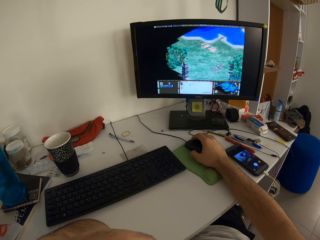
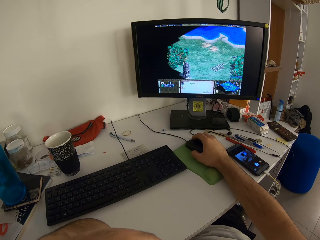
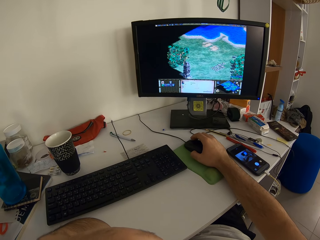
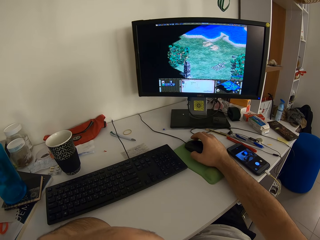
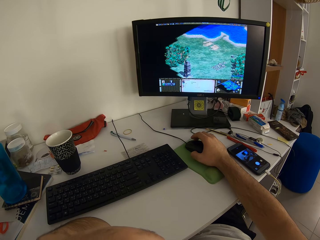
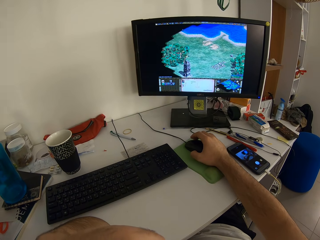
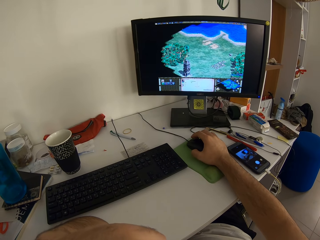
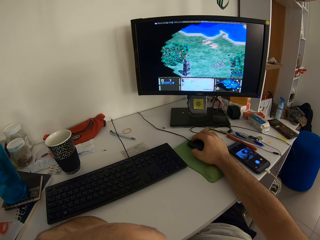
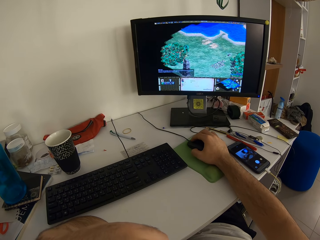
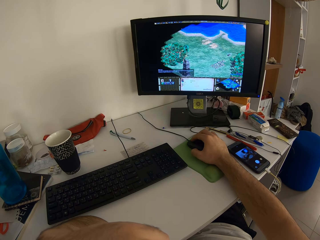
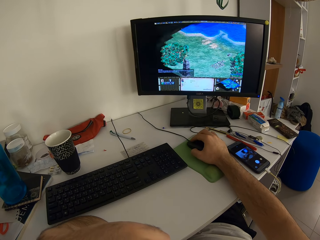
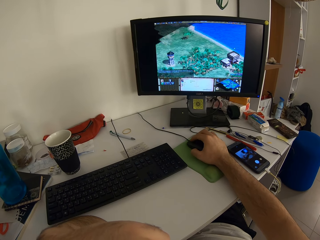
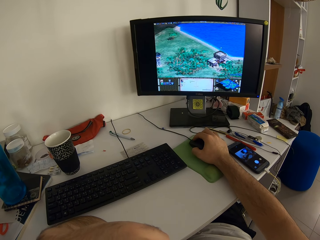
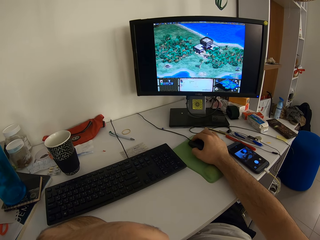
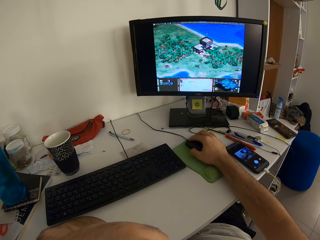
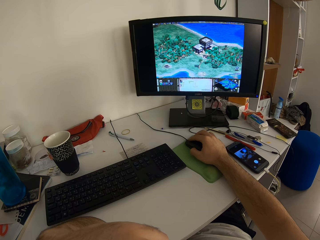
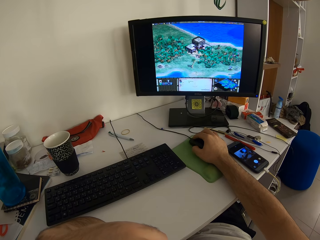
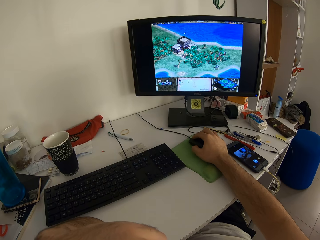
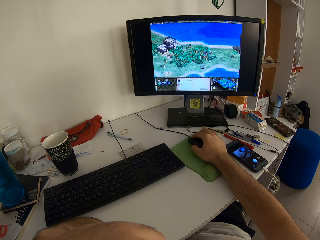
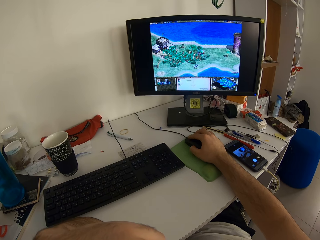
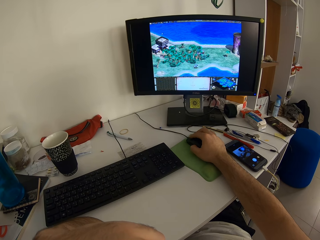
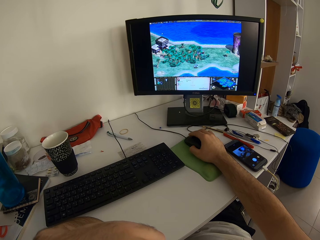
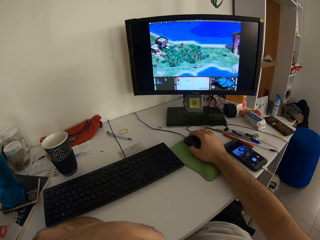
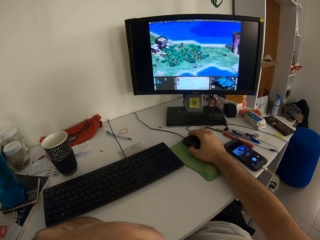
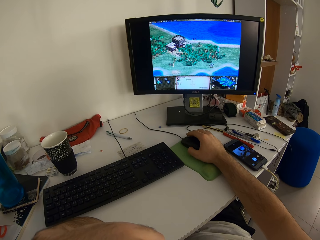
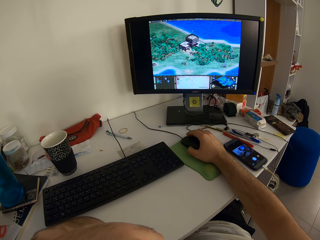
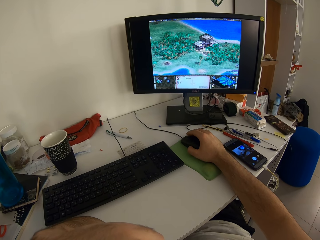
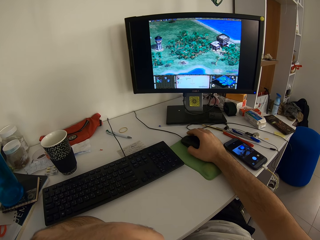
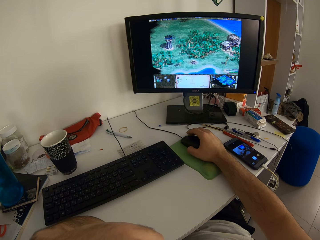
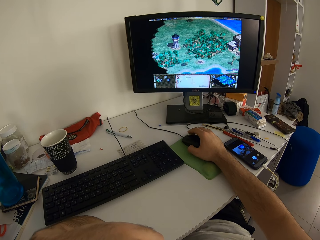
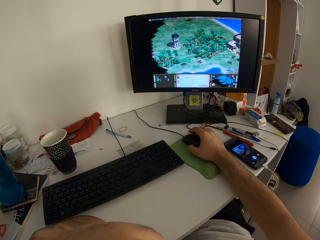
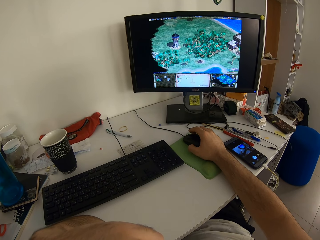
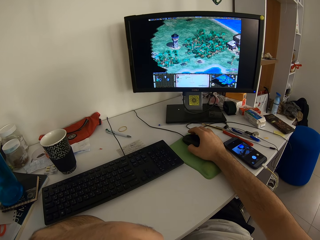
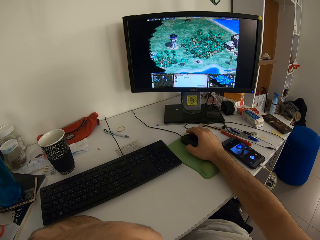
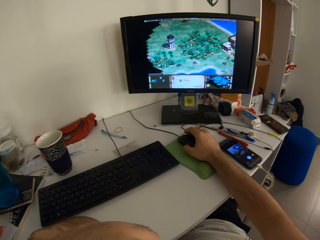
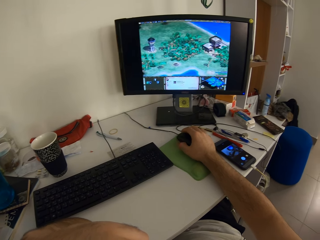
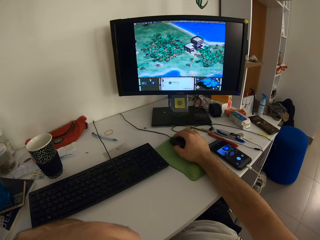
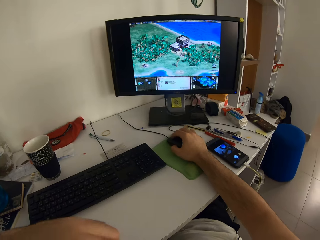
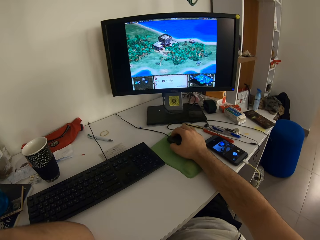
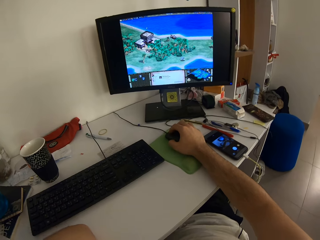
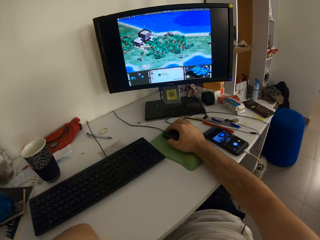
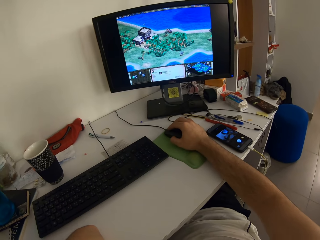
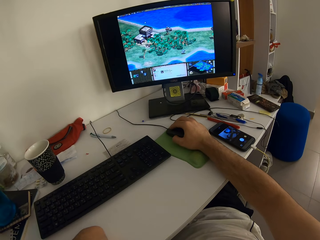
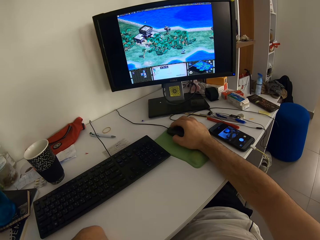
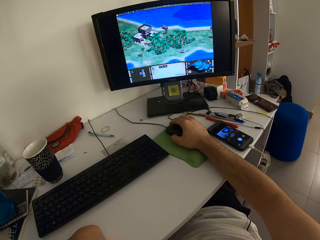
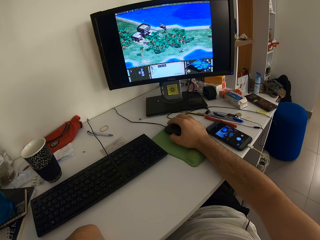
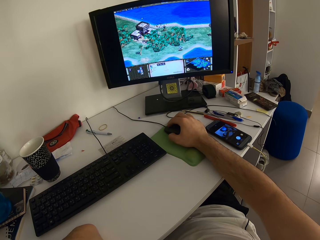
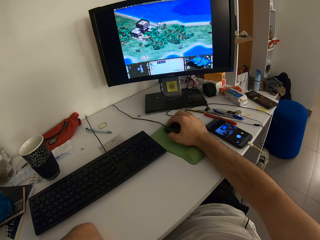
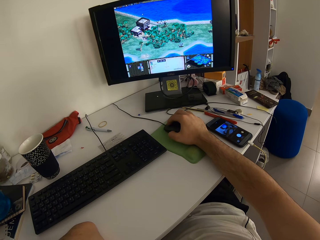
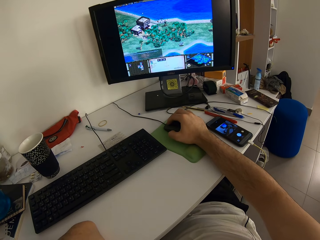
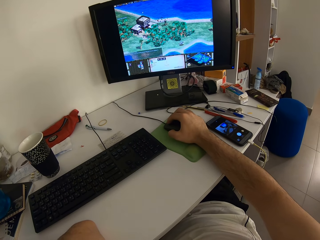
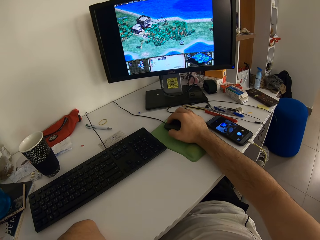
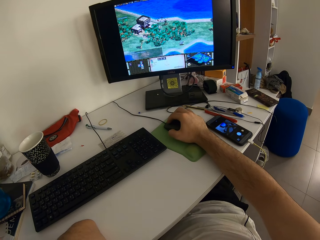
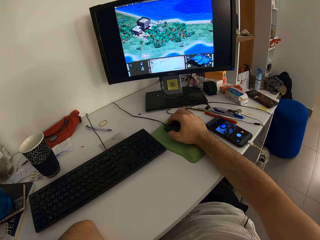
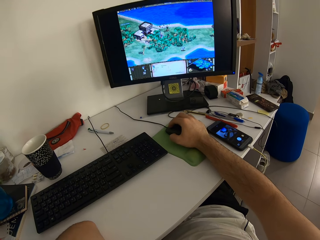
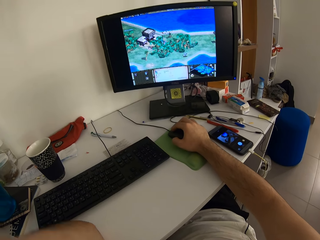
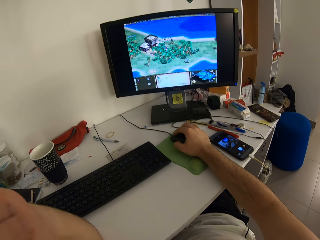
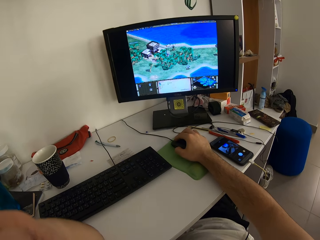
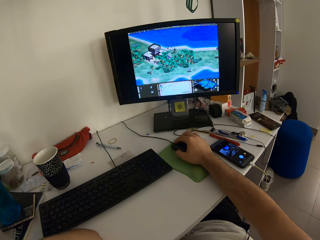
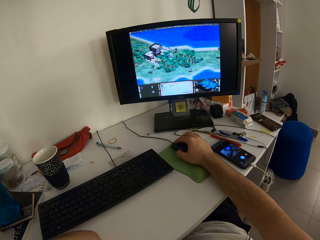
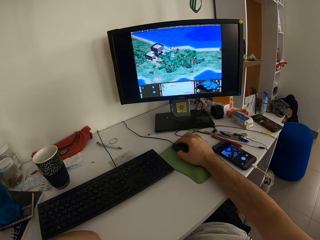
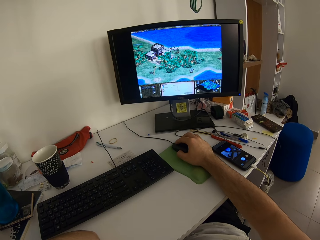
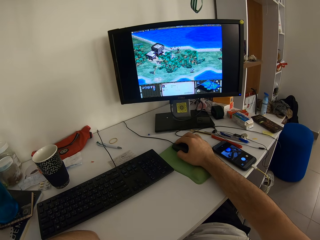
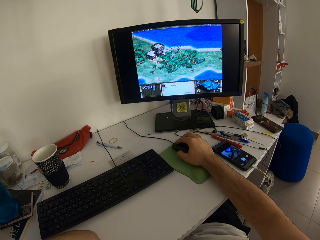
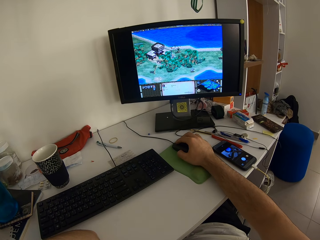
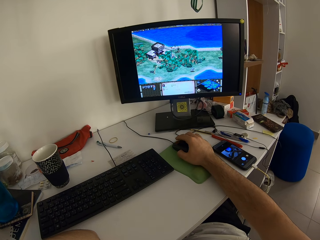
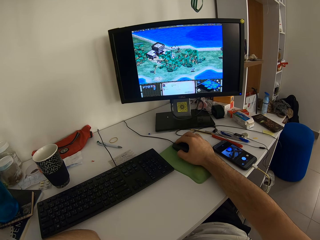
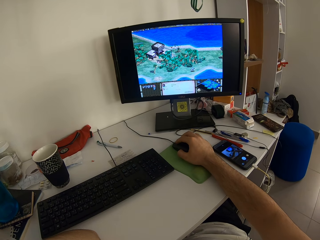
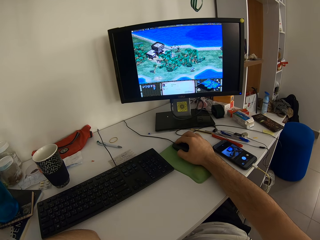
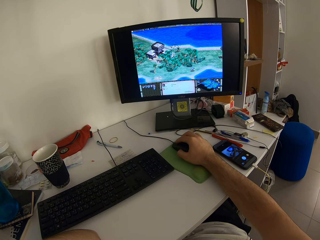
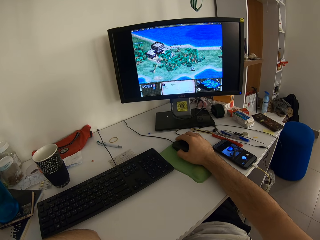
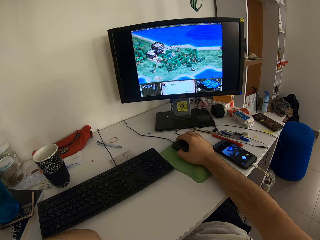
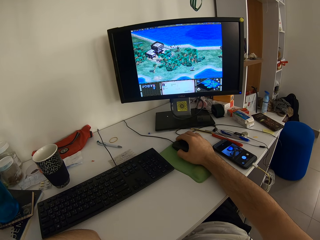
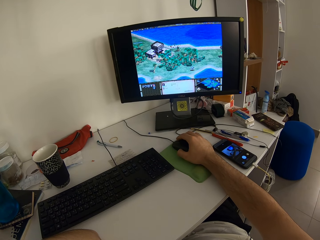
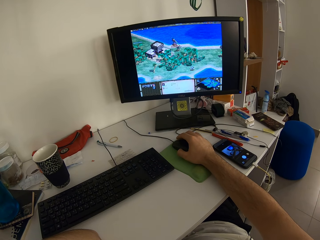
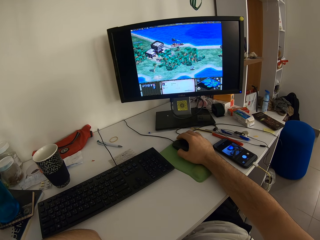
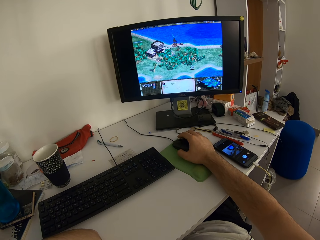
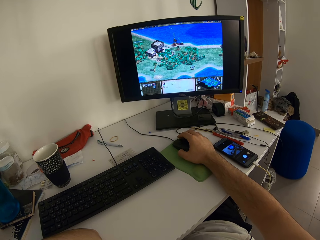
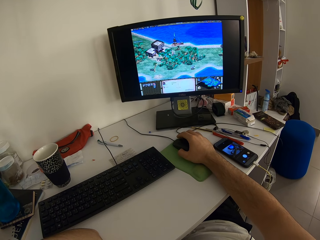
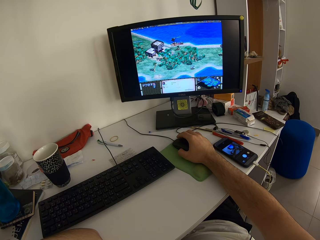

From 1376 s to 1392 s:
The camera wearer moves the left arm. They move the left hand.

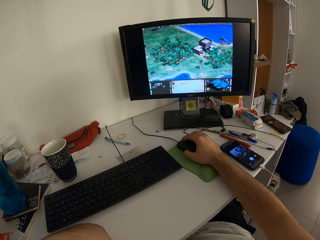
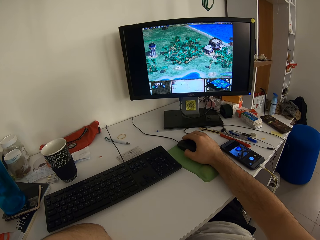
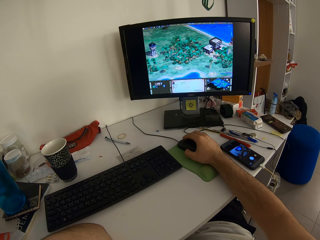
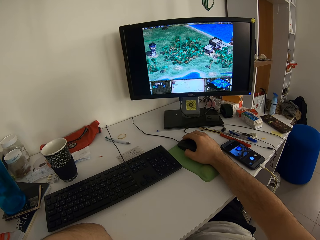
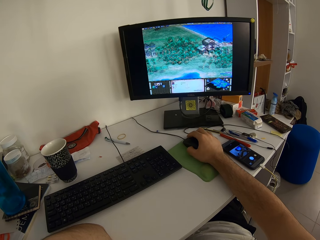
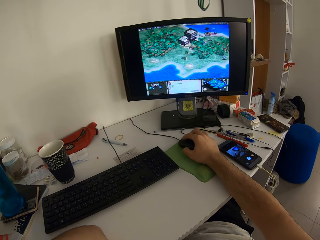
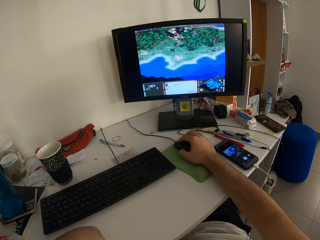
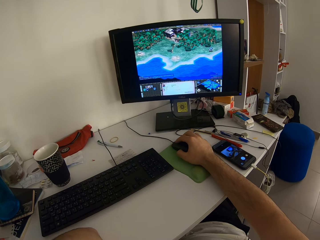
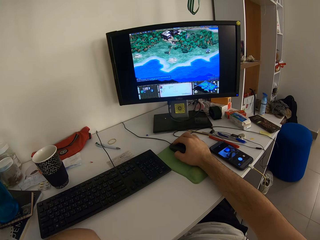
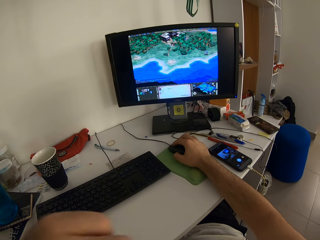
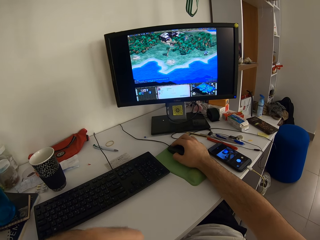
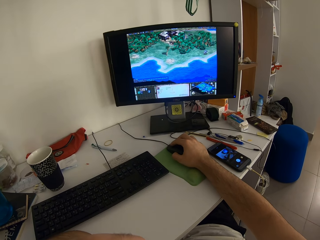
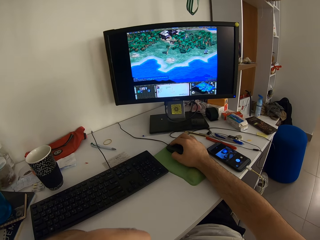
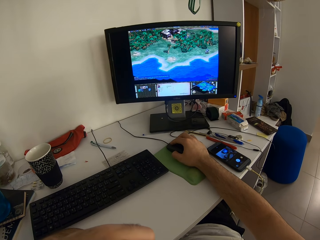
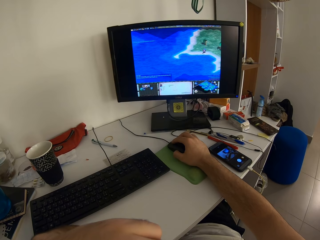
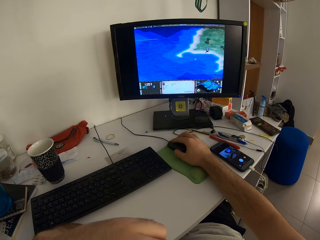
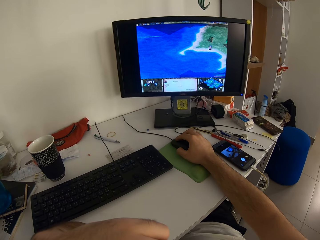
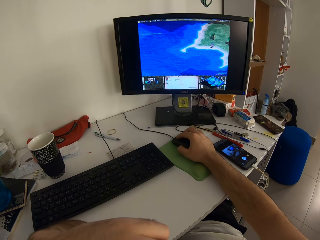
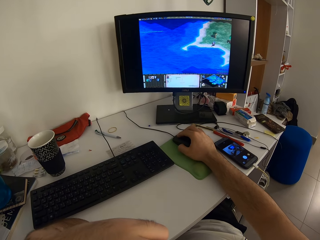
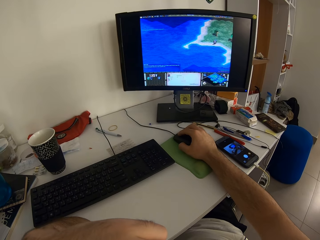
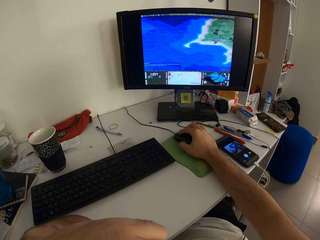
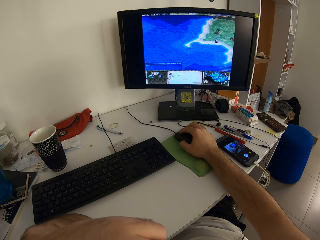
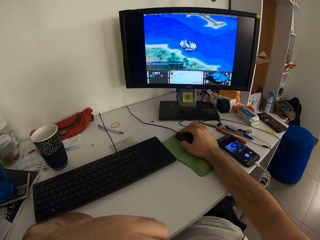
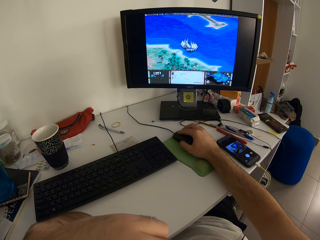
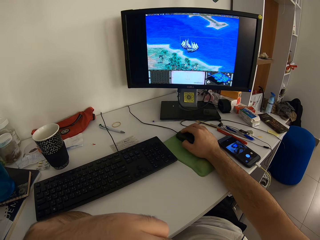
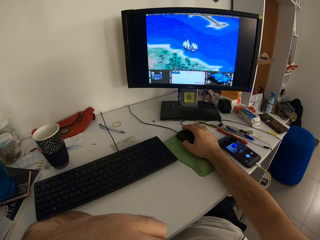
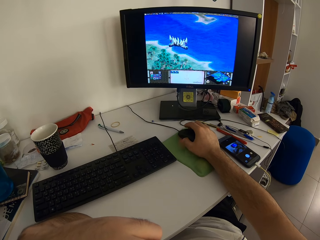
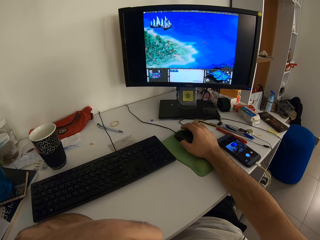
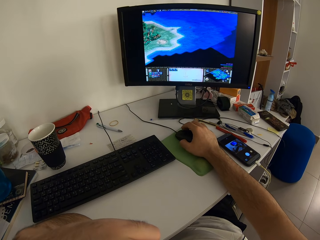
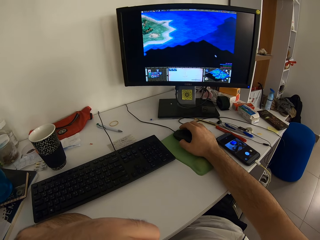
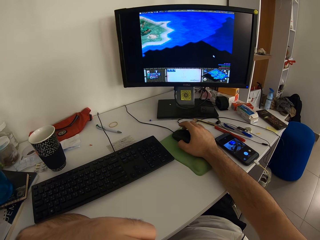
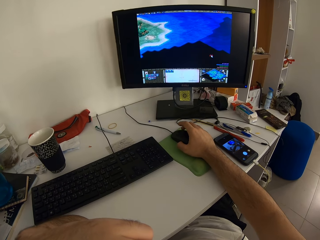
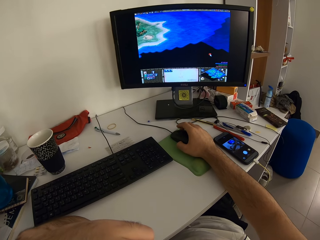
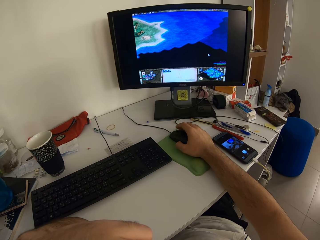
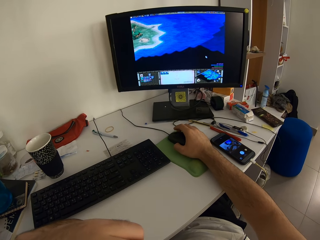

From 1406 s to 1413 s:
The camera wearer moves the left hand.
